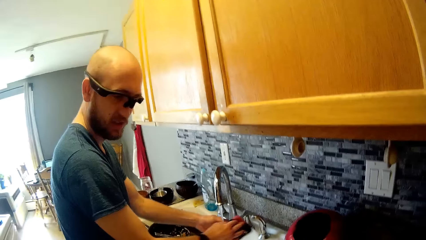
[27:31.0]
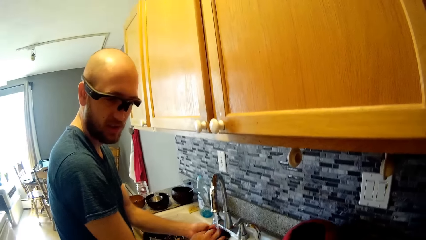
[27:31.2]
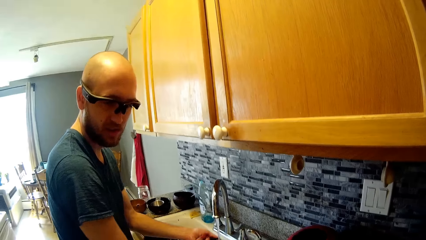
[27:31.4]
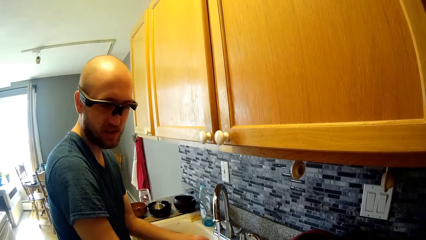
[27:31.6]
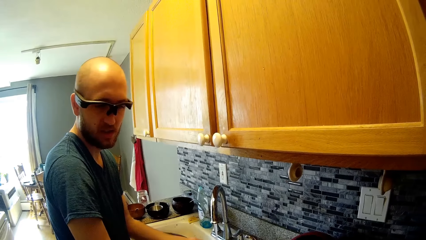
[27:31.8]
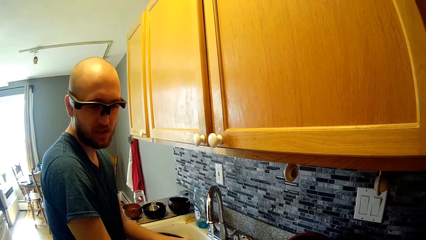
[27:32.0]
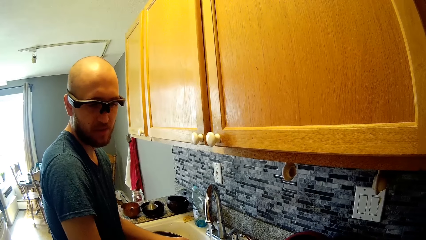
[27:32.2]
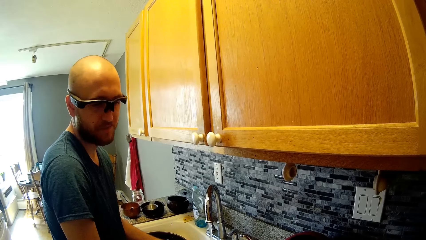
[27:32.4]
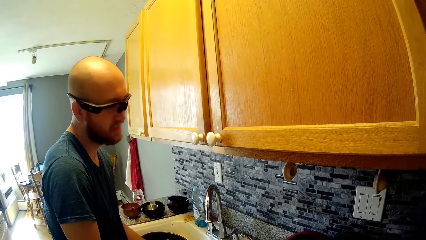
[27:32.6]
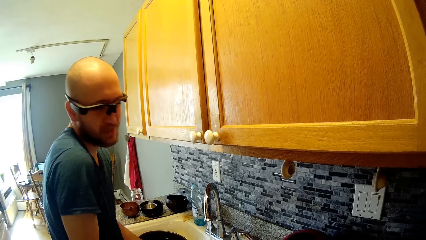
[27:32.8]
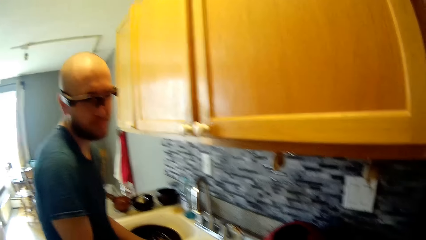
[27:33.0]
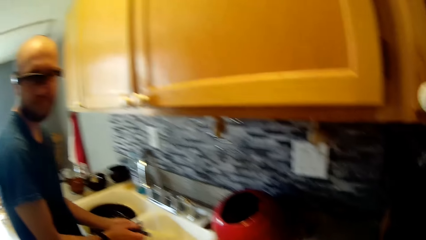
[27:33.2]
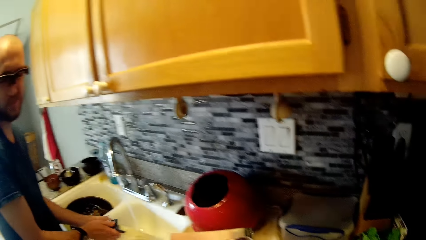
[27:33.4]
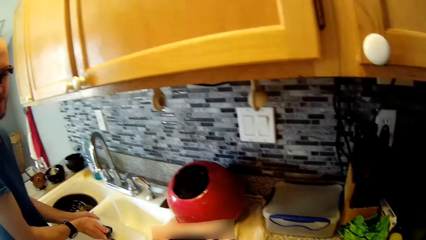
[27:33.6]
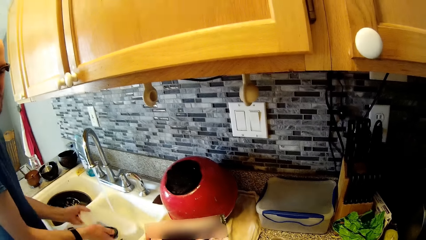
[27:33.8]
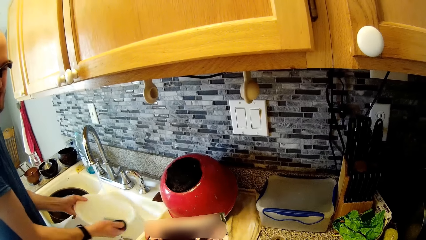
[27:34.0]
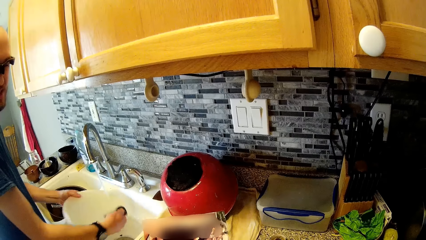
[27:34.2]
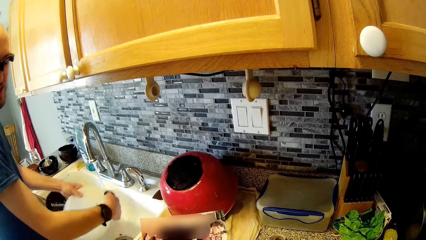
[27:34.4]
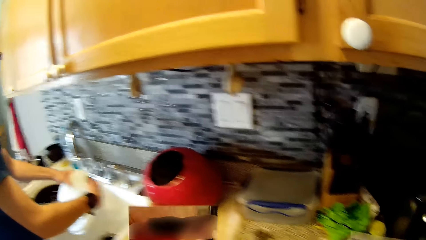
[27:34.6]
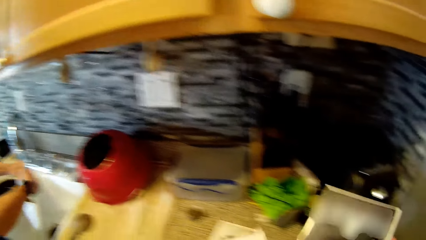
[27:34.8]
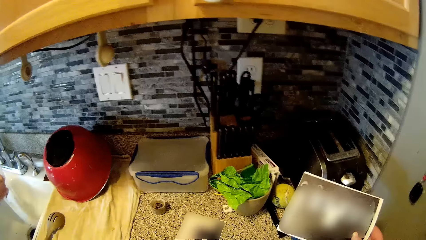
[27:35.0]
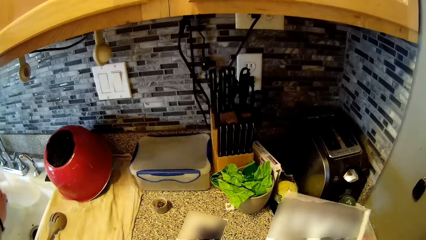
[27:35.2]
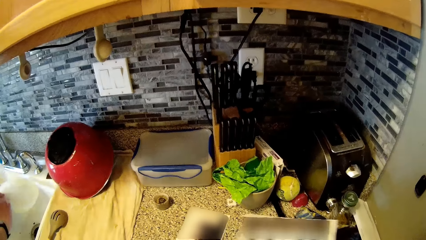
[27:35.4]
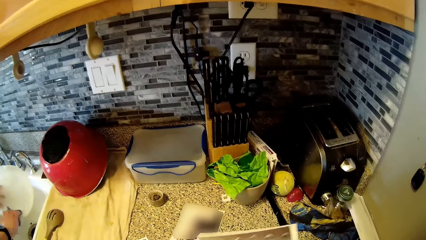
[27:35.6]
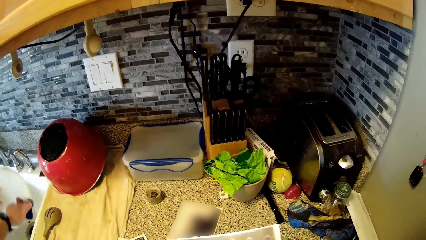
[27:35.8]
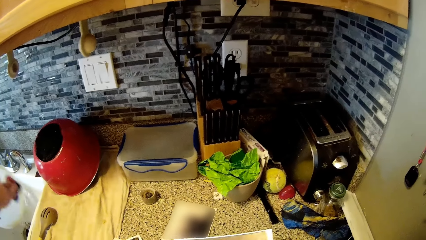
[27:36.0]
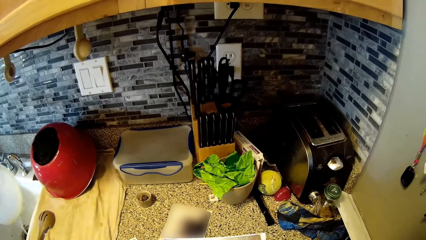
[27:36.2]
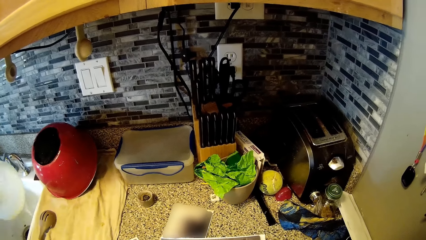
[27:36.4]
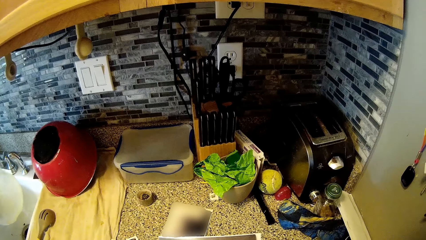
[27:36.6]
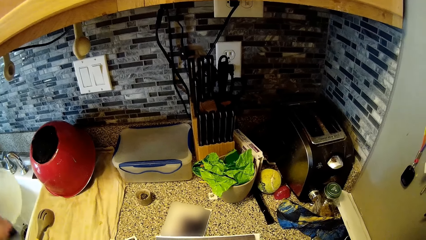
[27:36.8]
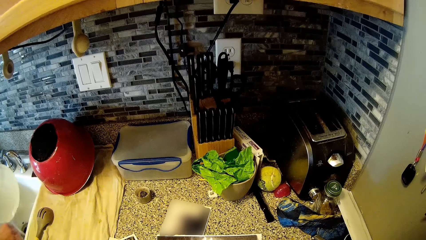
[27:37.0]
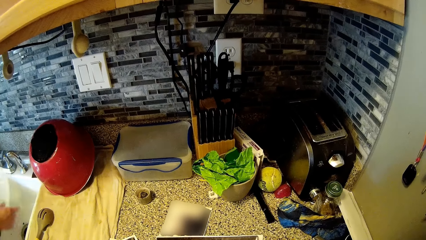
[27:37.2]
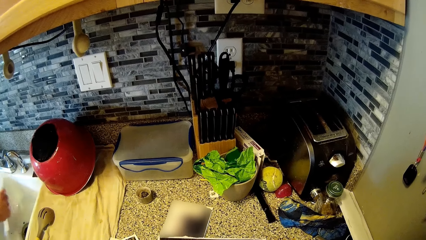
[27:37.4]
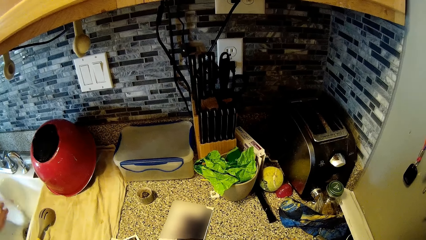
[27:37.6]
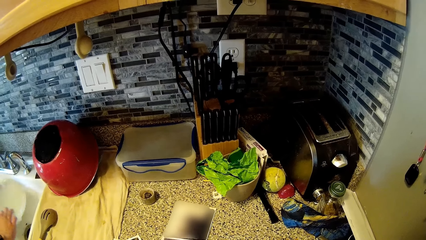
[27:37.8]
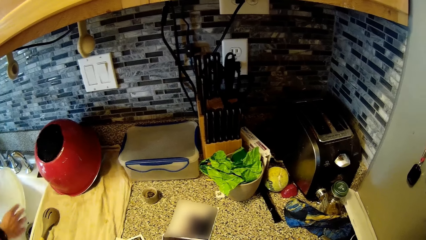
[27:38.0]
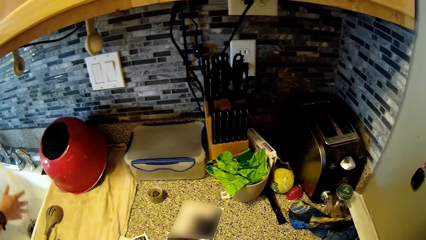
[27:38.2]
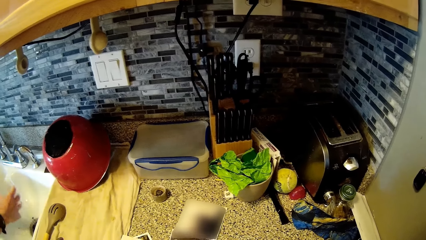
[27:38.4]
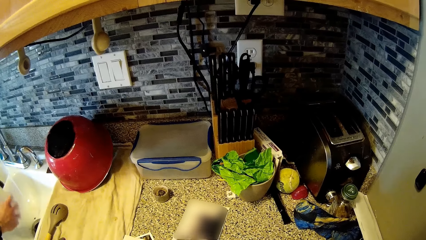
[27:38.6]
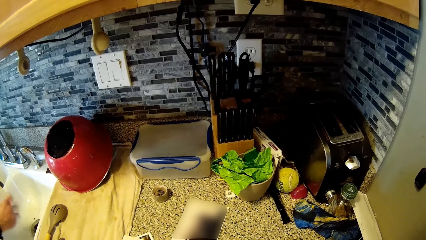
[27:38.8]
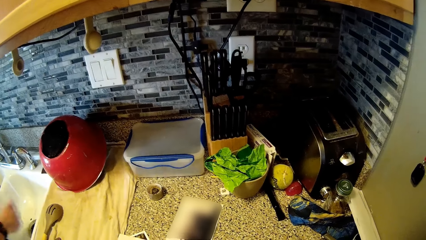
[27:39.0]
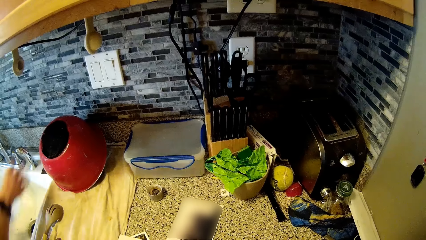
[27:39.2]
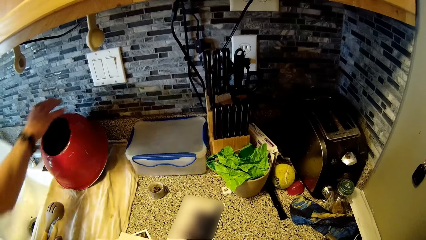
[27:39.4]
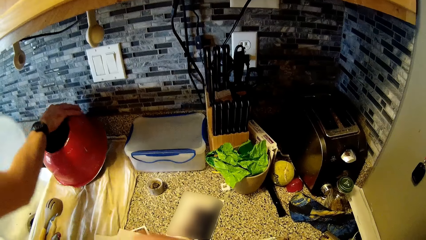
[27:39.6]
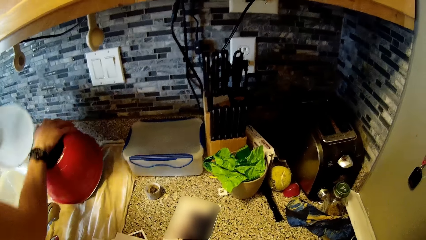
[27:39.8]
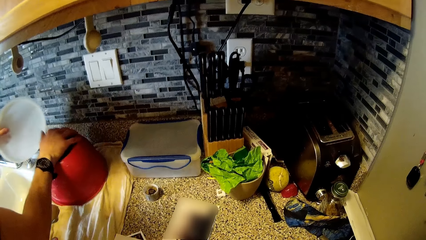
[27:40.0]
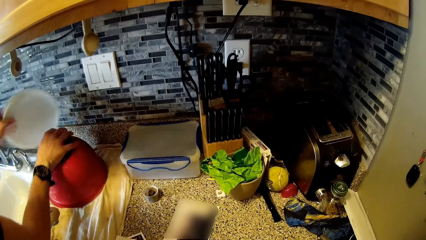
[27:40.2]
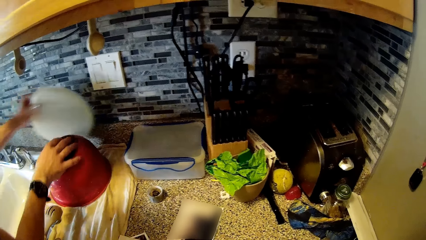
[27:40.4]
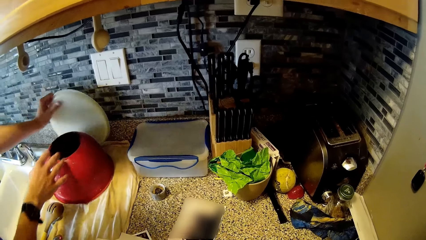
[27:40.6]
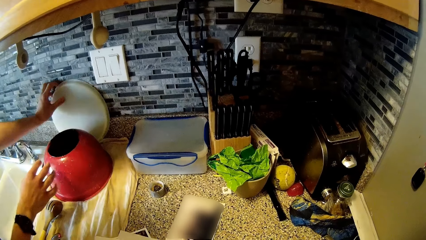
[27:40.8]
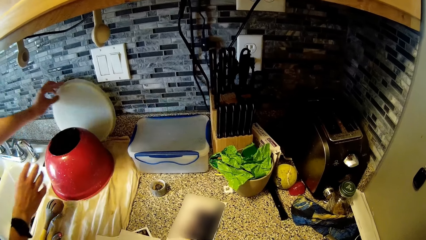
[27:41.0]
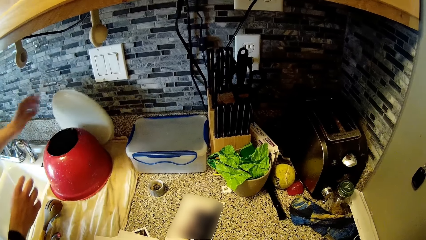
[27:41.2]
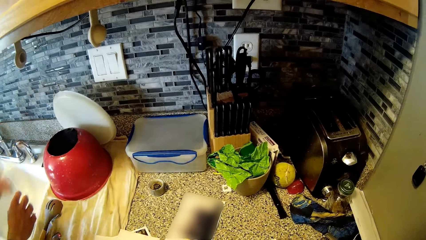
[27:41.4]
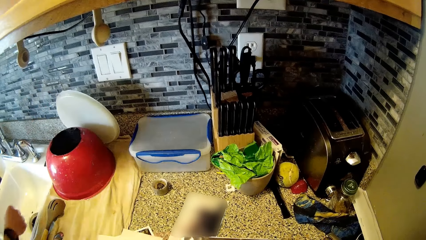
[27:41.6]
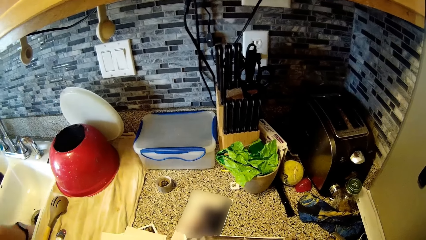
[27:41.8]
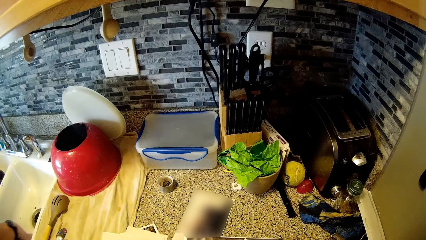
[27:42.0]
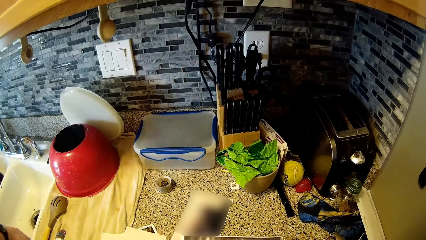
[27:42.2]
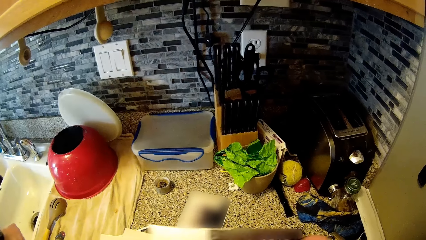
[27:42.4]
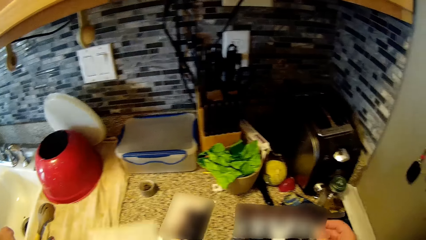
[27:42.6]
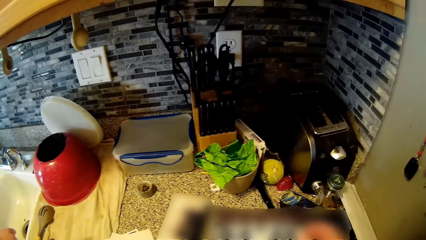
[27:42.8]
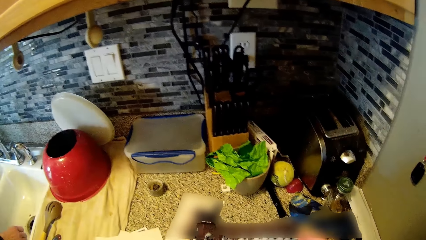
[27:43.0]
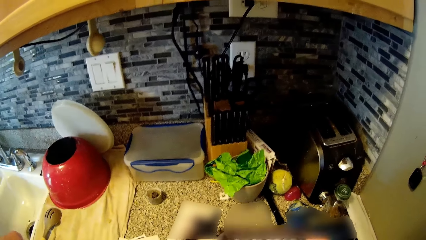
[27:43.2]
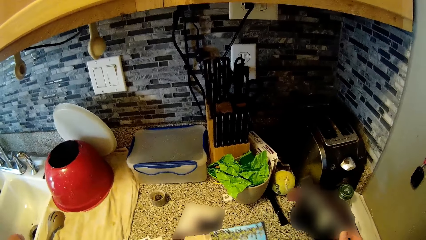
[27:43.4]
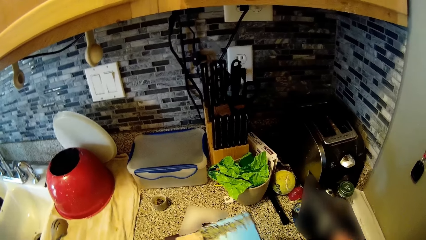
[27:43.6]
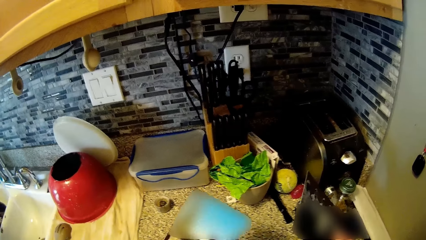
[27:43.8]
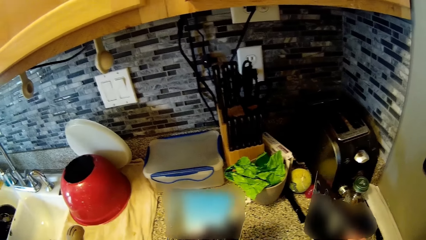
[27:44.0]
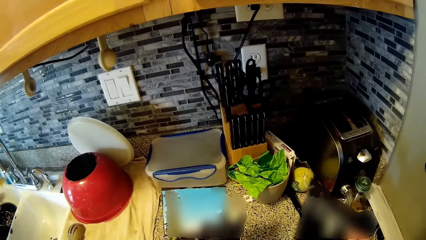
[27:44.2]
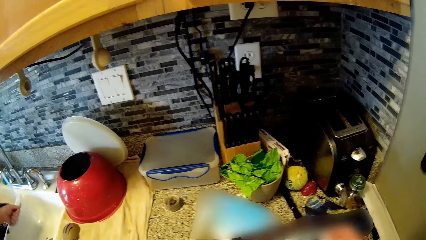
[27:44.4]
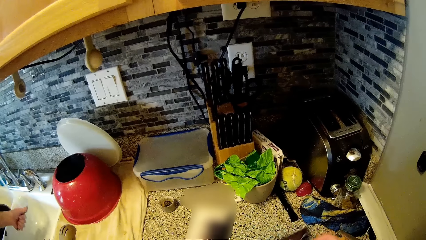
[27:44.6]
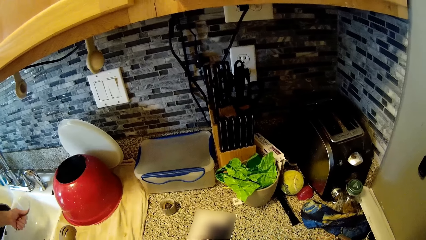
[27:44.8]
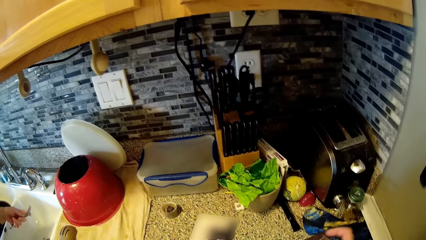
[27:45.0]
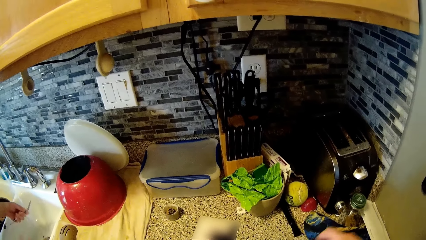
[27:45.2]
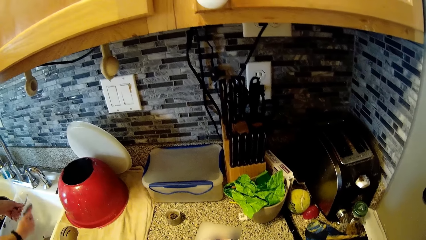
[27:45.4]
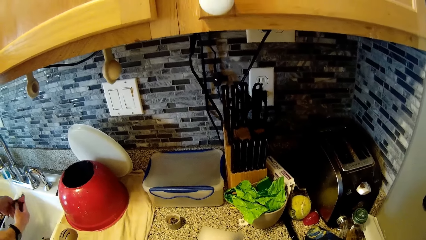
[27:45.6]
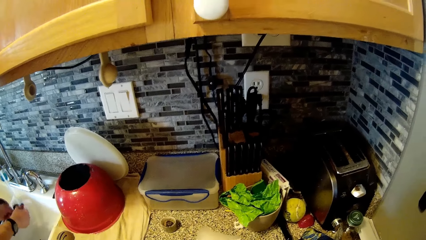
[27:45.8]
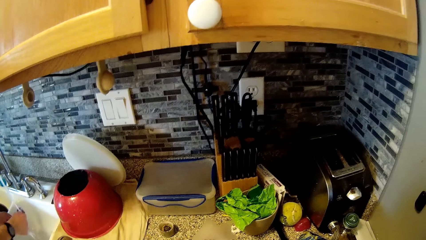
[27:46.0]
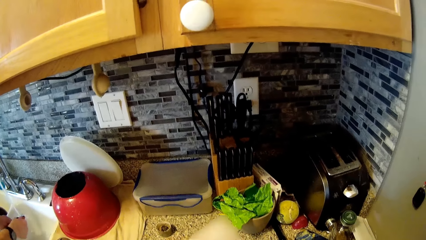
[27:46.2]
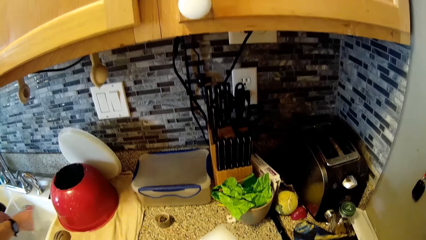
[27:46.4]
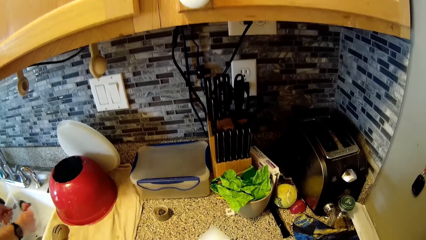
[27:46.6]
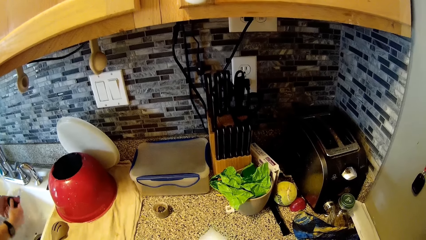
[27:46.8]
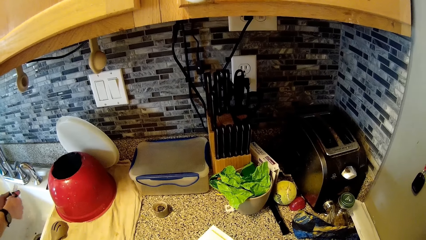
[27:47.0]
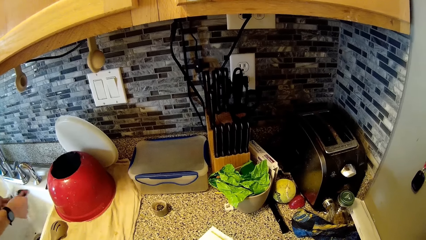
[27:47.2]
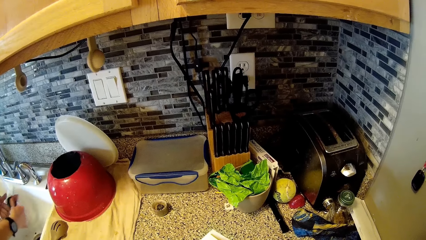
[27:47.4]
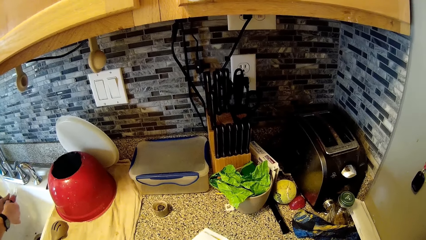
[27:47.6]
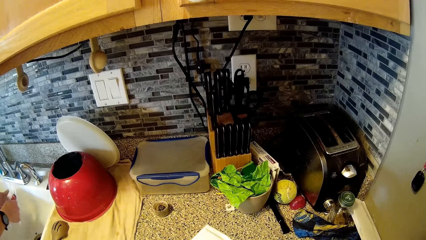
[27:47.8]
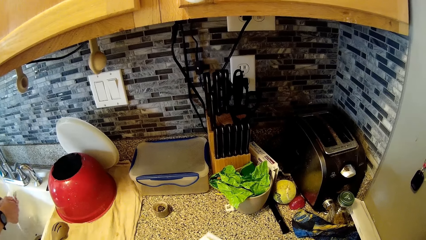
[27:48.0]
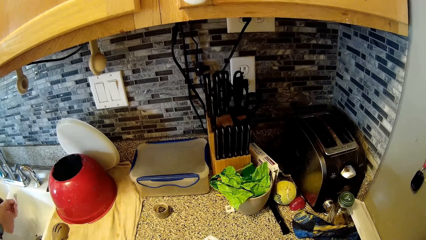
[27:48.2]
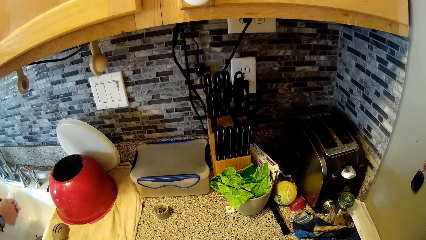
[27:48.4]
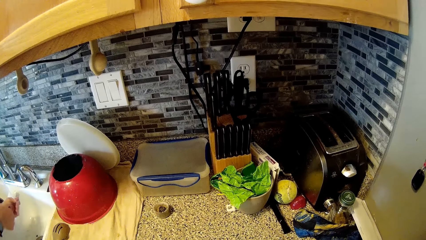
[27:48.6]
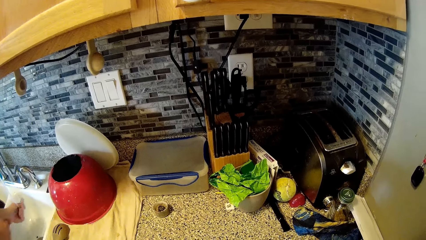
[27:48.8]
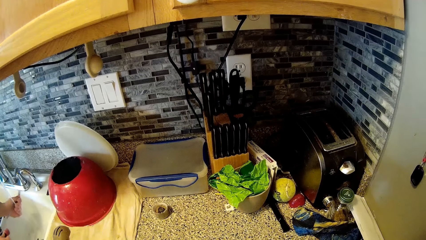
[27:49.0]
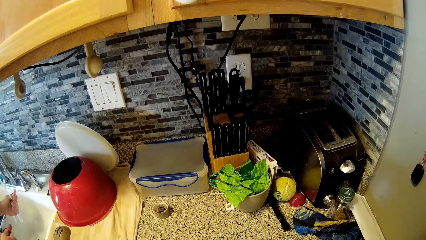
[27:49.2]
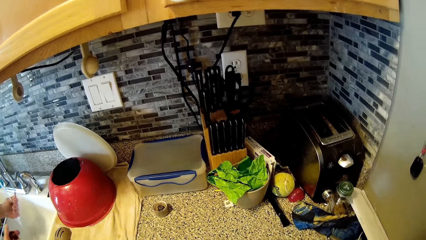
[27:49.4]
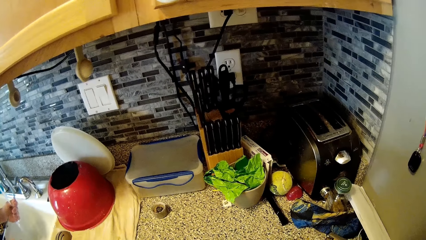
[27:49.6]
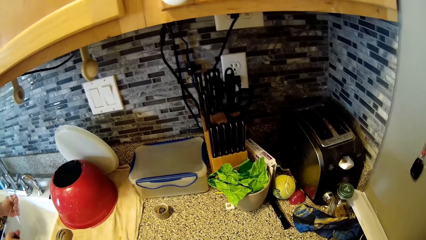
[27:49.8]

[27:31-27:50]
The camera wearer shows a man a photograph. The man looks at the photograph and does a gesture. The camera wearer drops the photograph on the counter. The man drops the sponge in the sink with his right hand. The man rinses the plate or lid with water from the tap. The man shakes off water from the lid. The man moves the pot on the counter with his right hand. The man leans the lid against the wall. The man places the plate behind the pot on the counter with his left hand. The camera wearer shuffles the photographs. The man picks up the sponge from the sink with his right hand. The man washes a fork in the sink with the sponge with his right hand.
